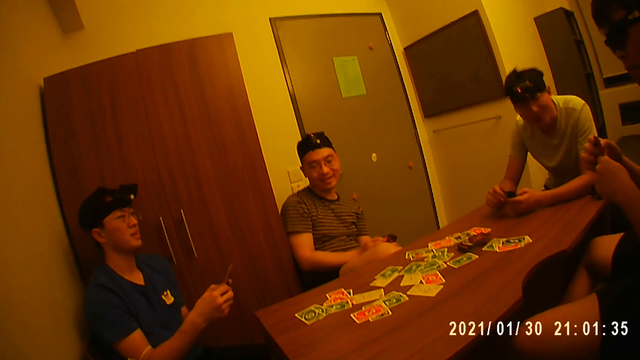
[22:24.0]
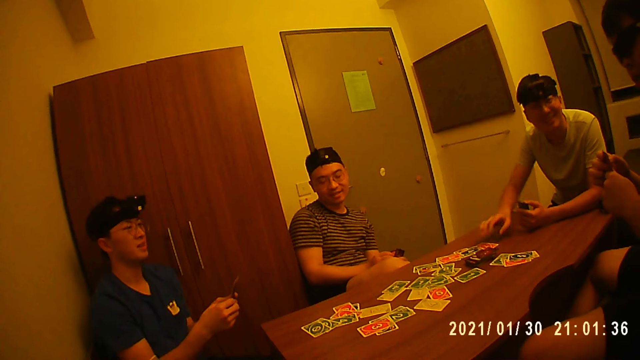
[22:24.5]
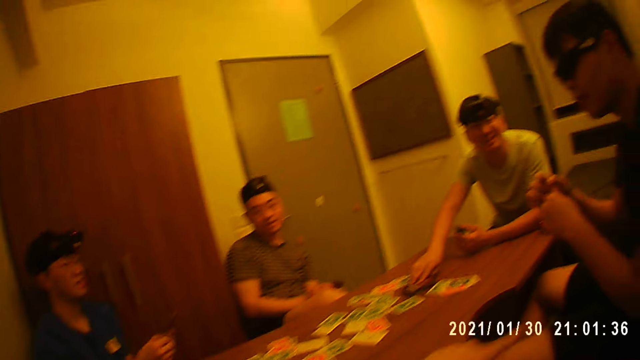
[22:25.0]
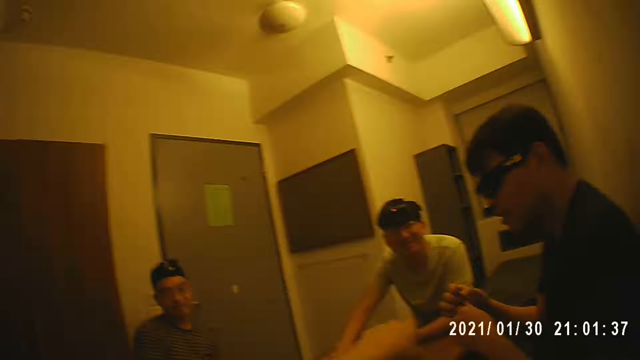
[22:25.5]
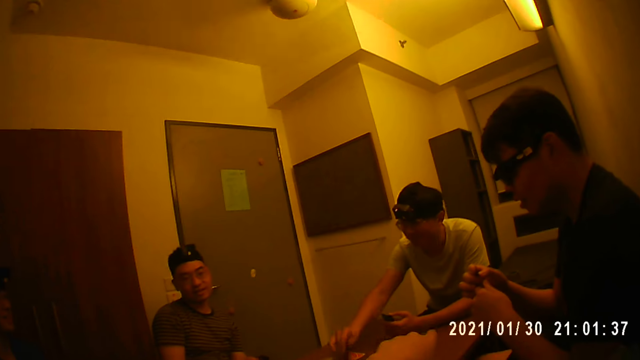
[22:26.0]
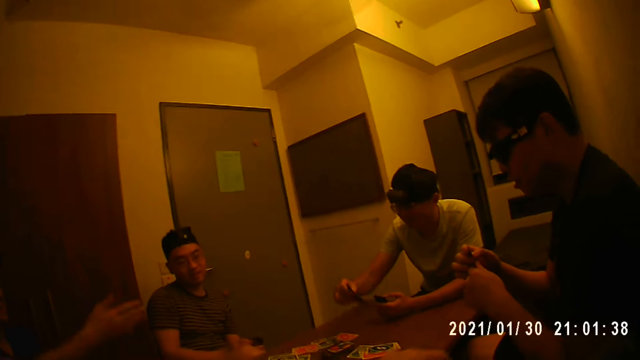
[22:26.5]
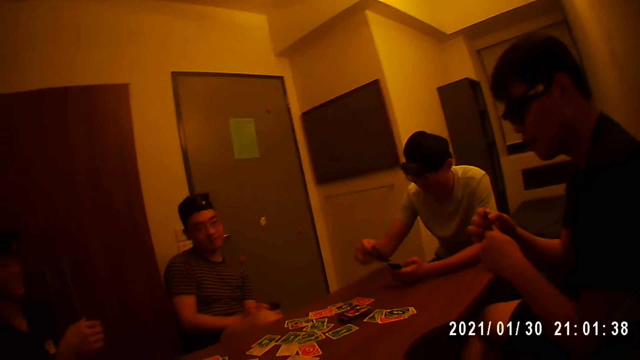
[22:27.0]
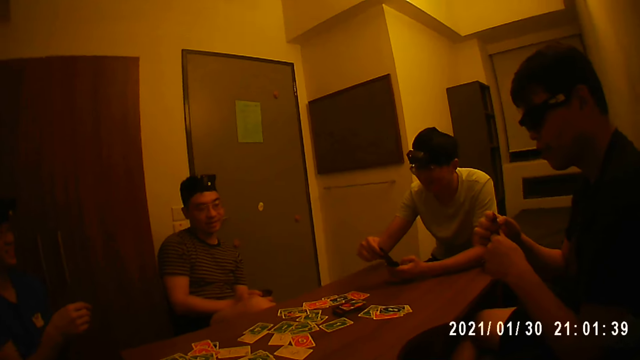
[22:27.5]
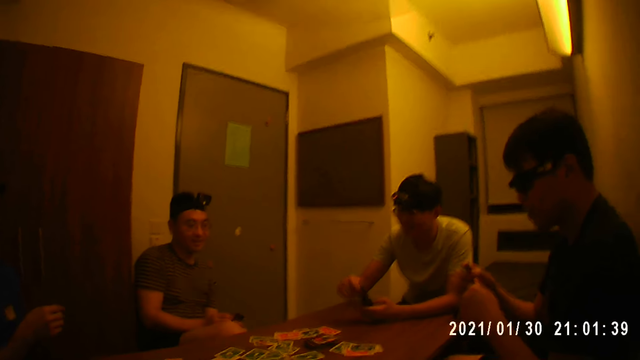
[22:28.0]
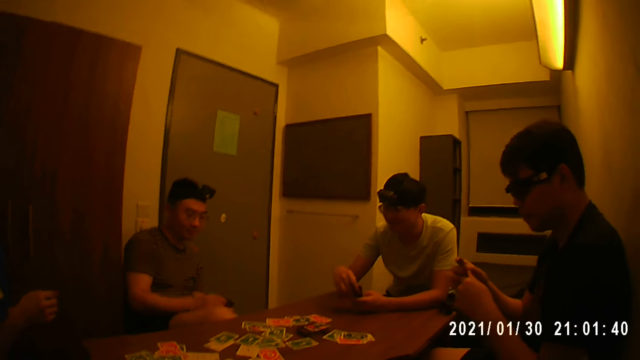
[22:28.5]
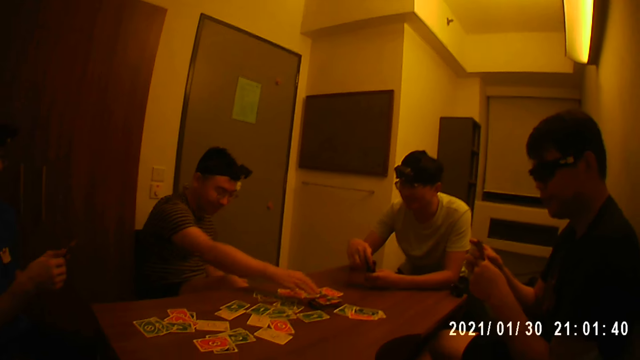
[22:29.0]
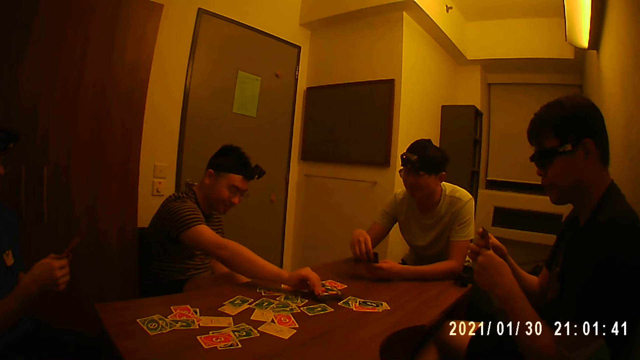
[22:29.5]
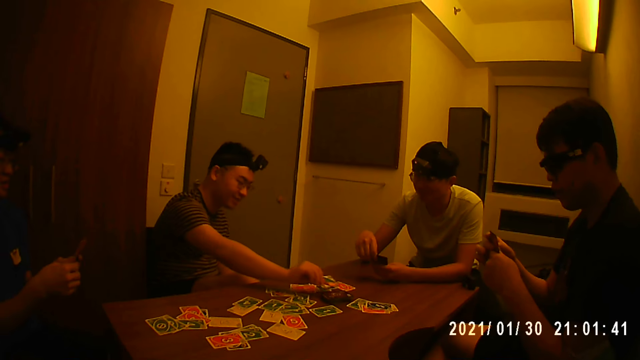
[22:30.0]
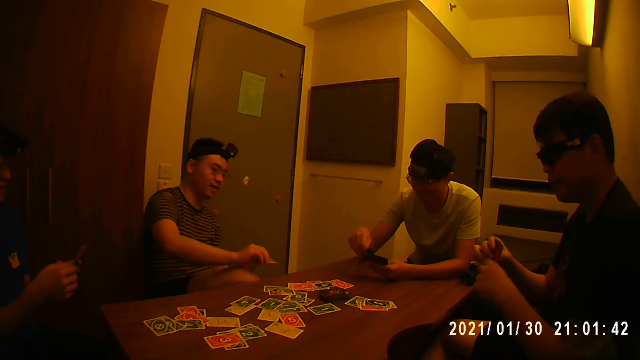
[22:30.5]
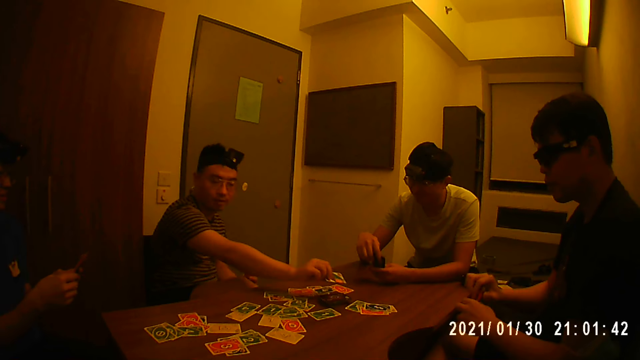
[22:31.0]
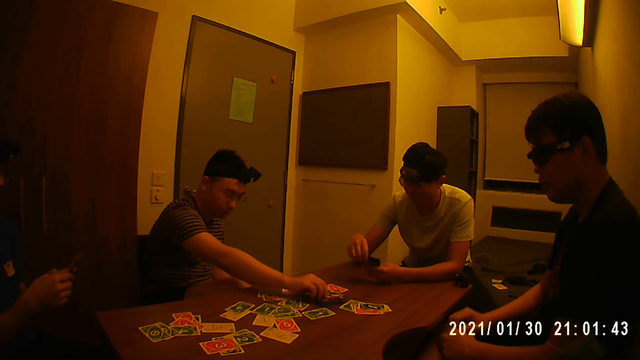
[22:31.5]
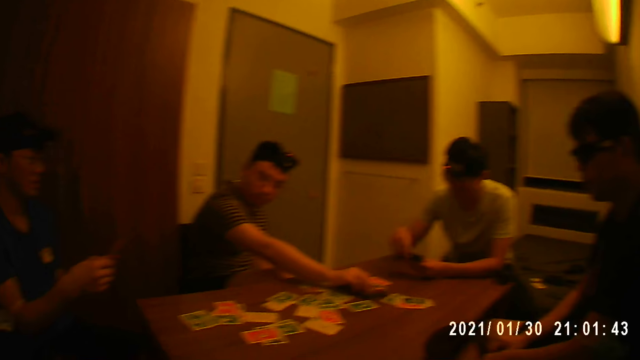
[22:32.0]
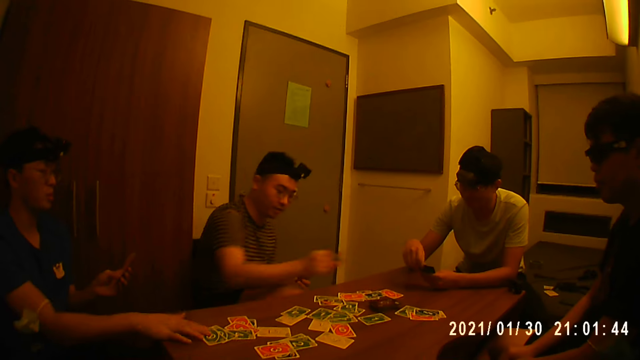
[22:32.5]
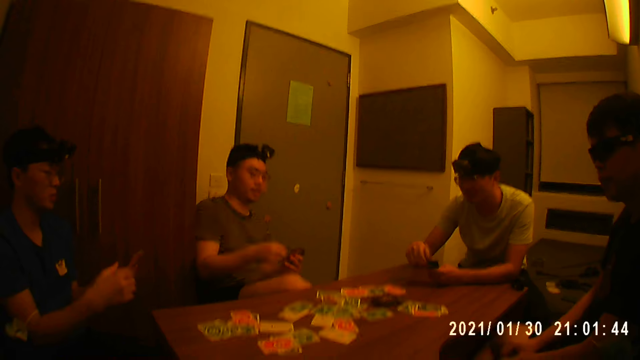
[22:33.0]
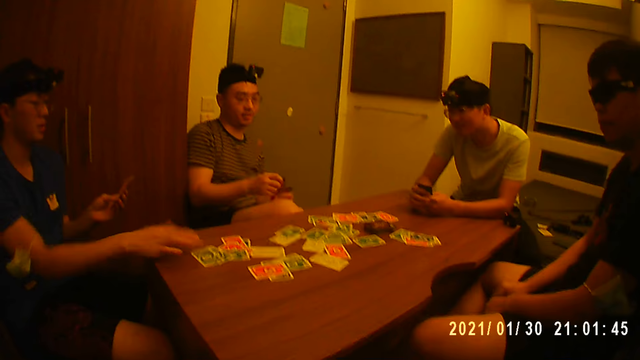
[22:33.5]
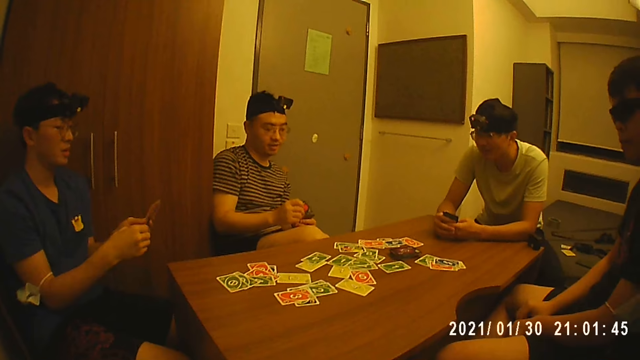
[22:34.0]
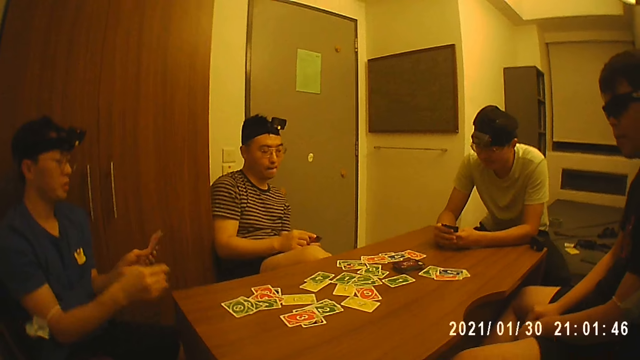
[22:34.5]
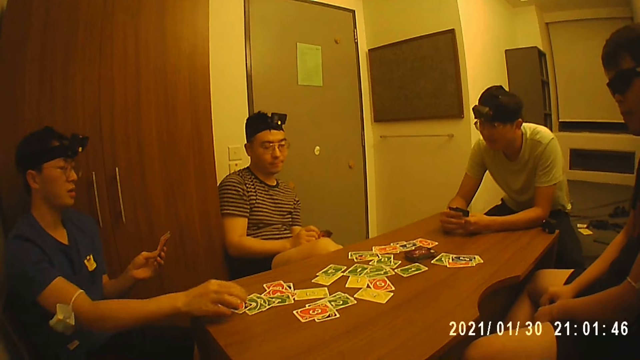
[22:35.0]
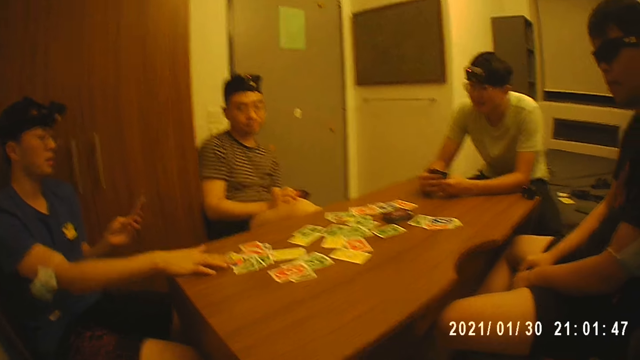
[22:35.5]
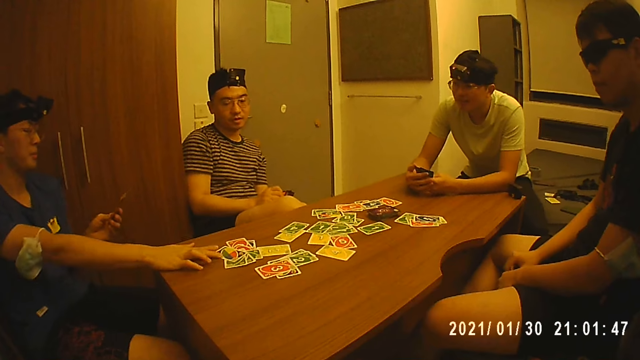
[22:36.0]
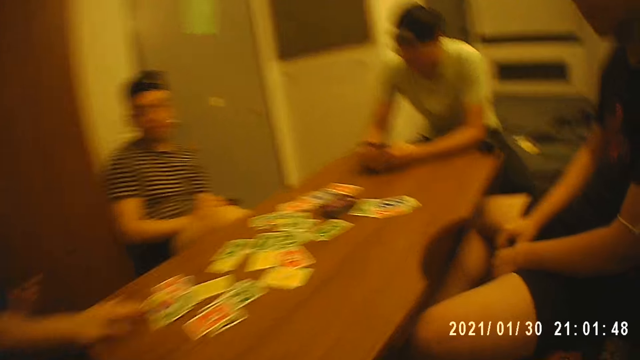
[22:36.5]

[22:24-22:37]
A man talks to the camera wearer. The man holds the cards with his left hand and picks a card from the stack of cards with his right hand. The camera wearer points at the man with his left hand. The man holds the cards with both hands. Another man picks a card from the stack of cards with his right hand. The second man puts a card on the table. A third man hits the cards in his hands on his chair. A fourth man holds the cards with his left hand and touches the card with his right hand. The second man picks a card from the table. The fourth man holds the cards with both hands. The fourth man looks at the cards. The fourth man holds the cards with his left hand, drops a card in his right hand on the table, and moves the card on the table with his right hand.

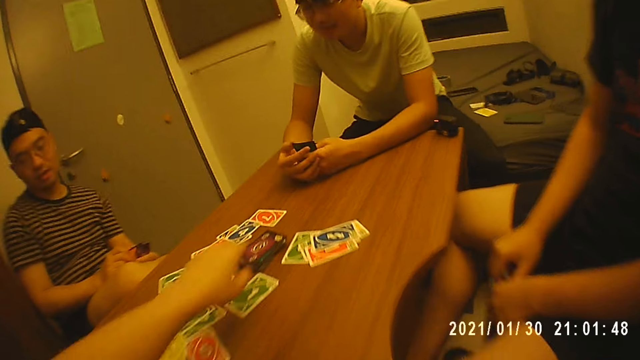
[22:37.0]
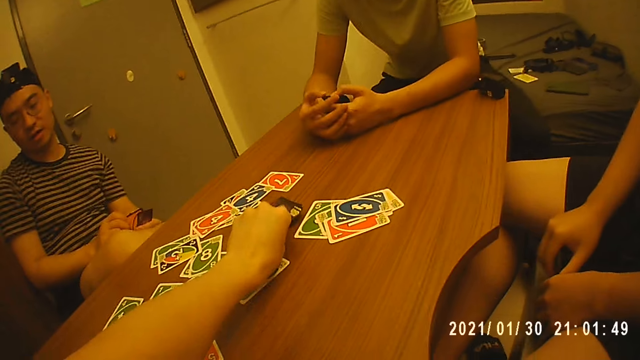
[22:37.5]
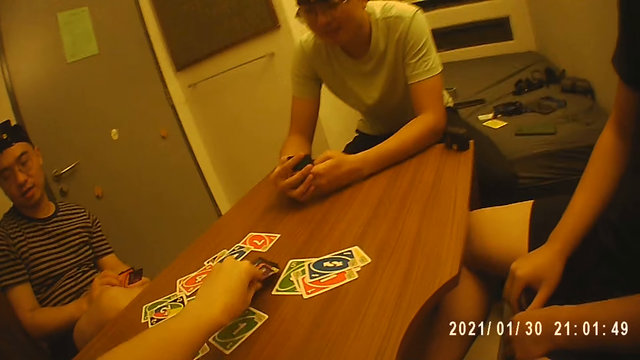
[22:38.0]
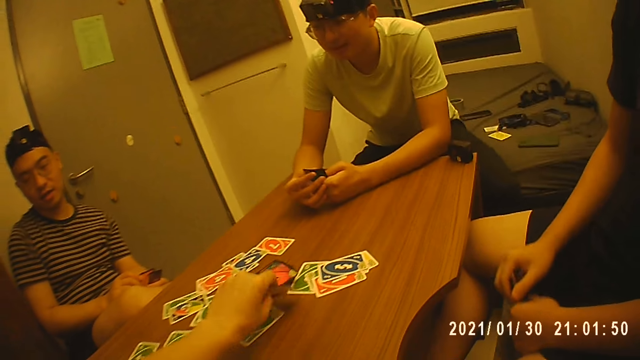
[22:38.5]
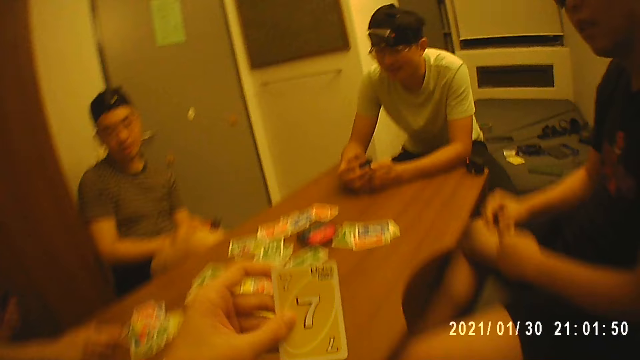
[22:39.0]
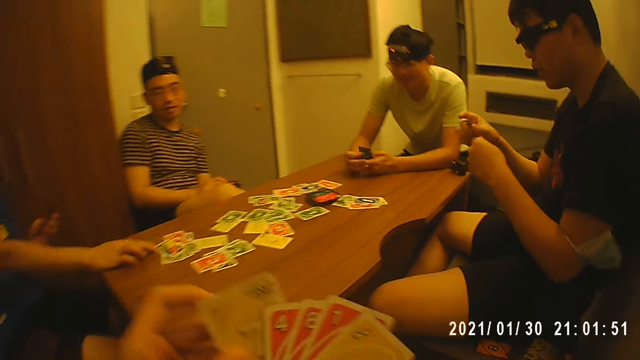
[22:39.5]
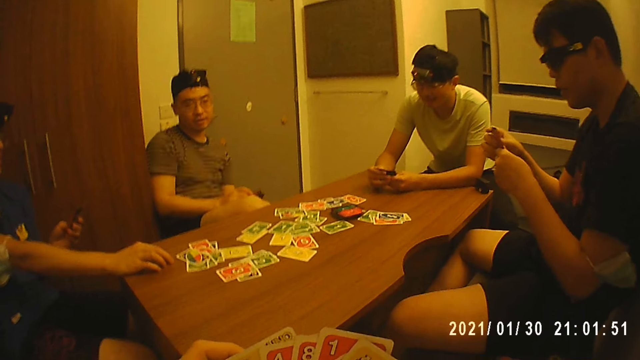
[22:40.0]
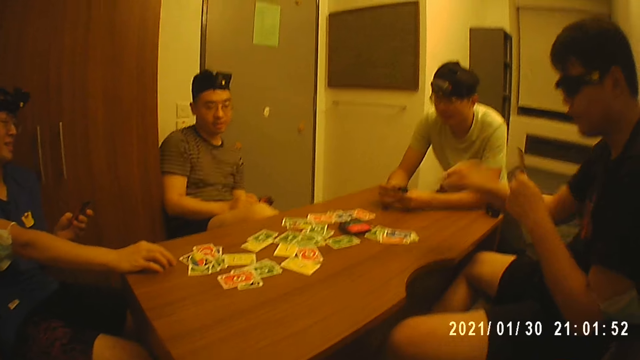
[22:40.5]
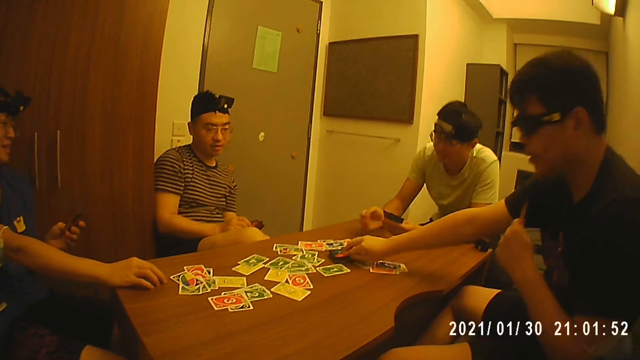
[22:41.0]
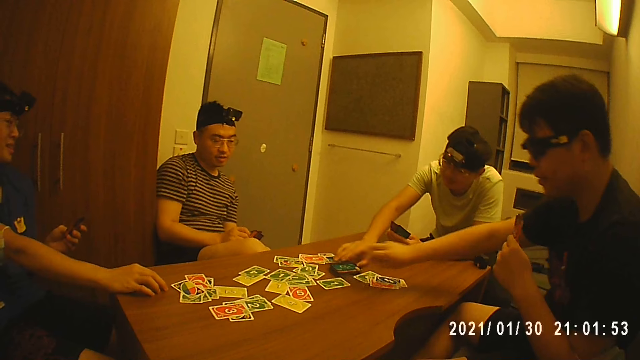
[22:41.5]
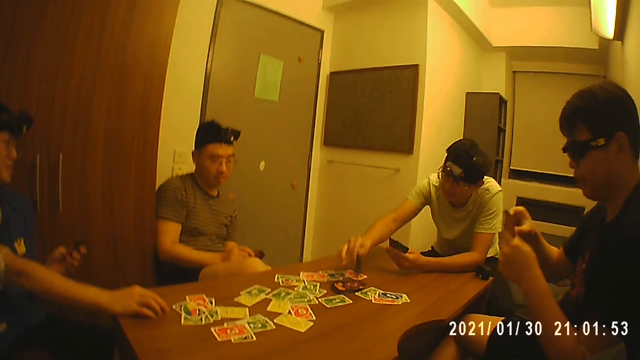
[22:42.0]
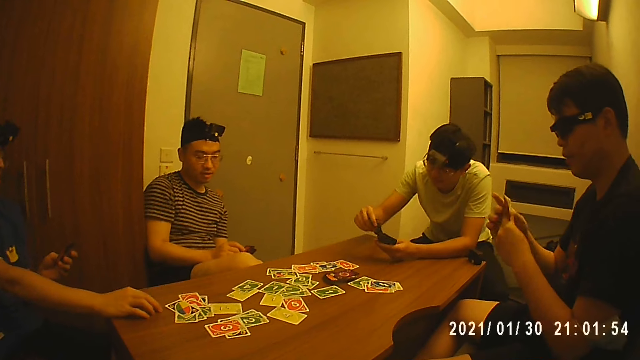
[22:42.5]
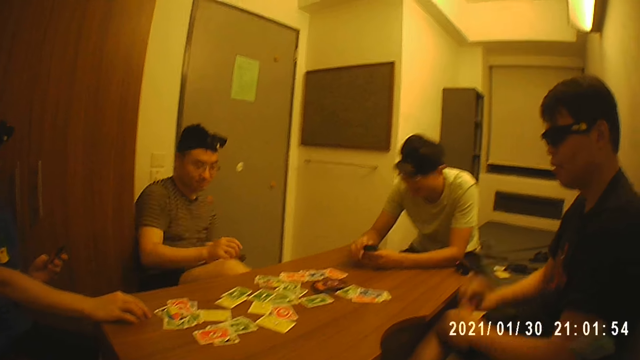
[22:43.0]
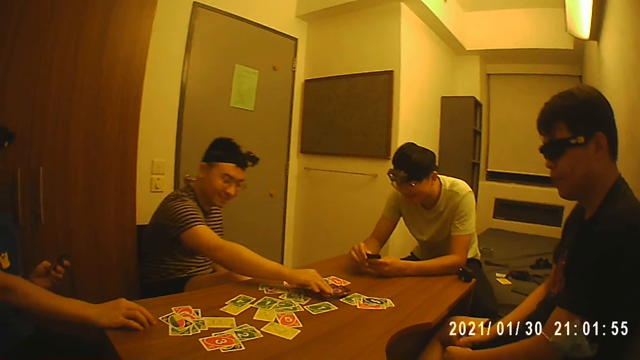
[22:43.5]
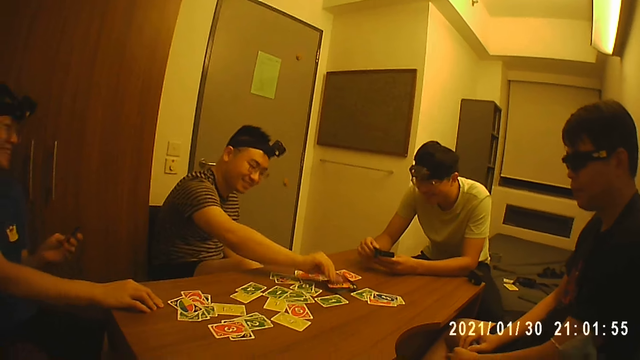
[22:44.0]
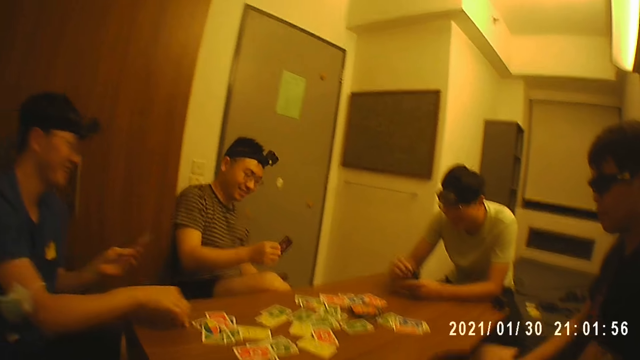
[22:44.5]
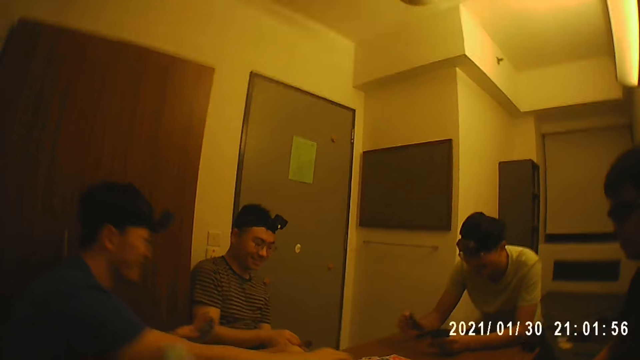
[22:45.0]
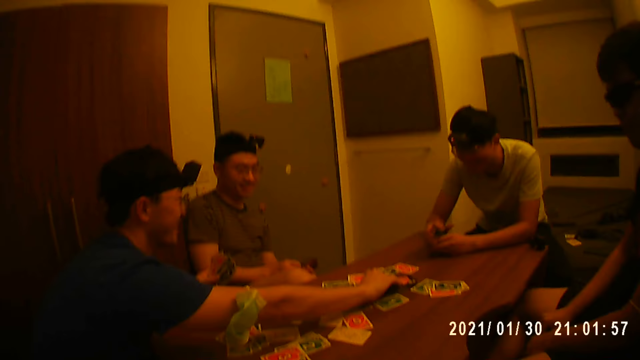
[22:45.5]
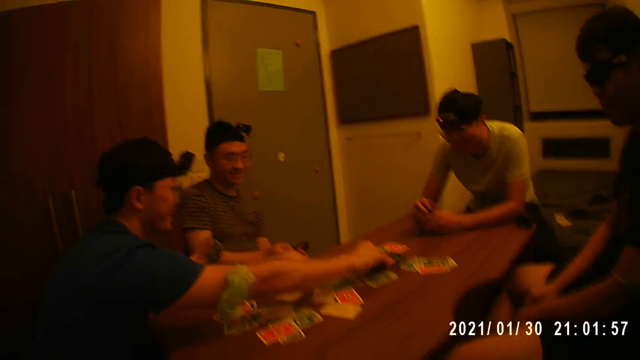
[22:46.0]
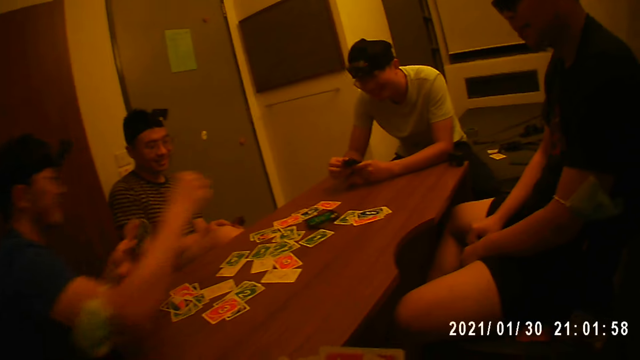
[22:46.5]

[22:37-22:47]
The camera wearer stretches his hand towards the cards. He picks a card from the stack of cards with his left hand. He puts the cards together. A man holds the cards with his left hand and picks a card from the stack of cards with his right hand. Another man holds the cards with his left hand and picks a card from the stack of cards with his right hand. The first man holds the cards with both hands. The other man holds the cards with both hands. A third man picks a card from the stack of cards with his right hand. A man shuffles the cards in his hands. Another man takes a card on the table with his right hand. A man looks at the cards on the table. The camera wearer looks at the cards on the table. A man puts a card in the pack of cards in his hands. A man taps cards in his hands.
